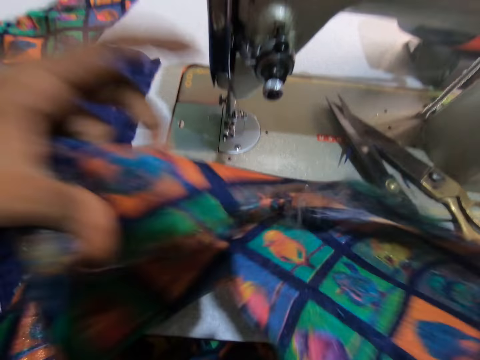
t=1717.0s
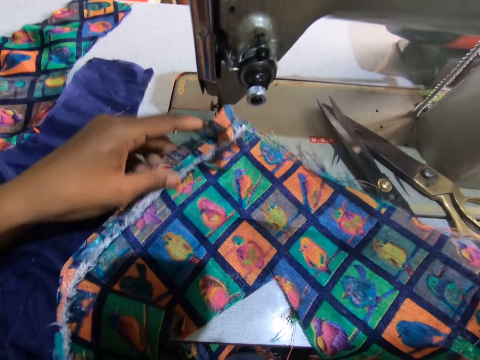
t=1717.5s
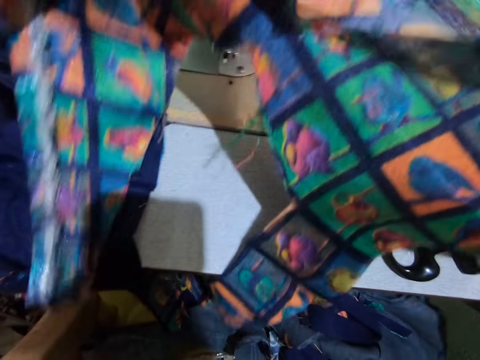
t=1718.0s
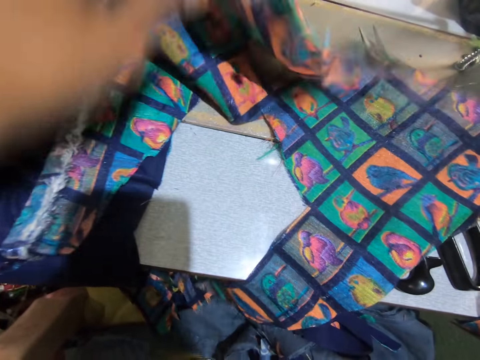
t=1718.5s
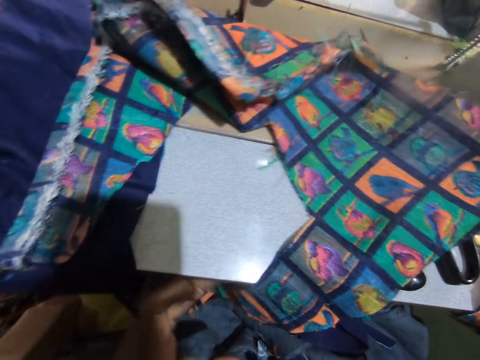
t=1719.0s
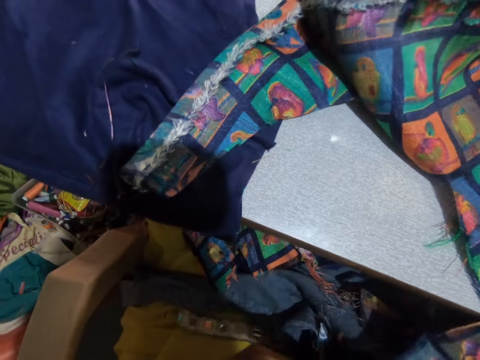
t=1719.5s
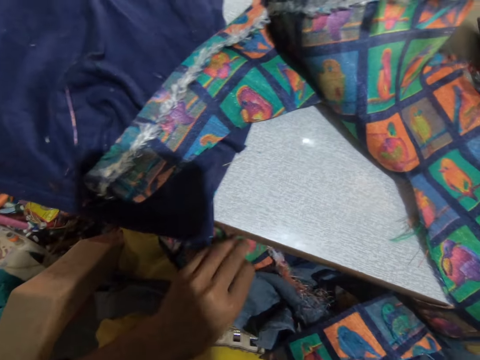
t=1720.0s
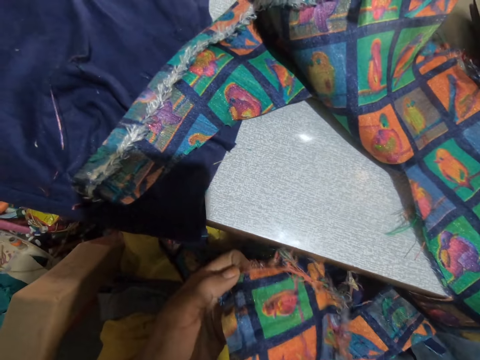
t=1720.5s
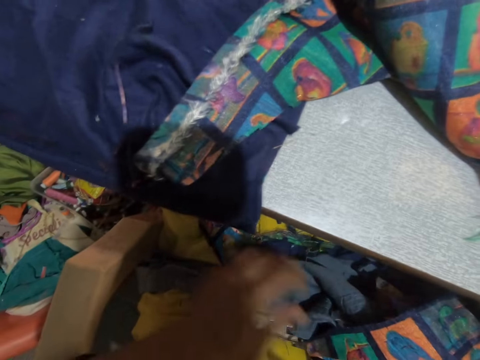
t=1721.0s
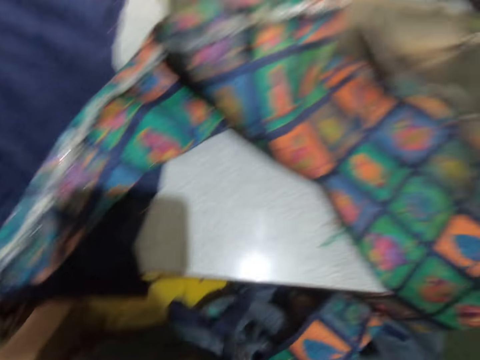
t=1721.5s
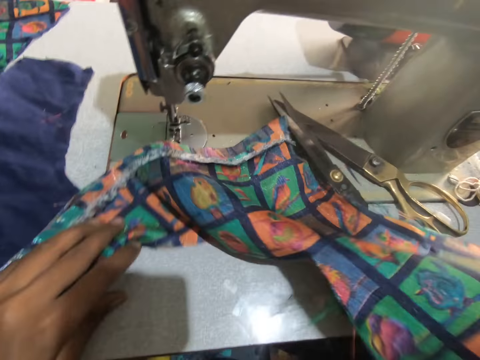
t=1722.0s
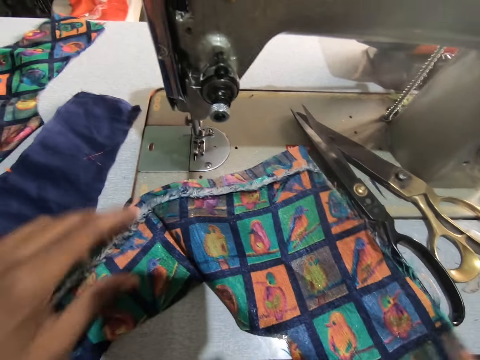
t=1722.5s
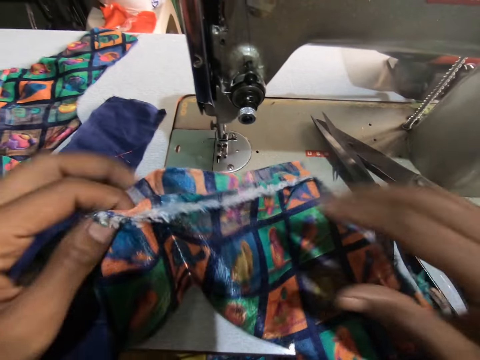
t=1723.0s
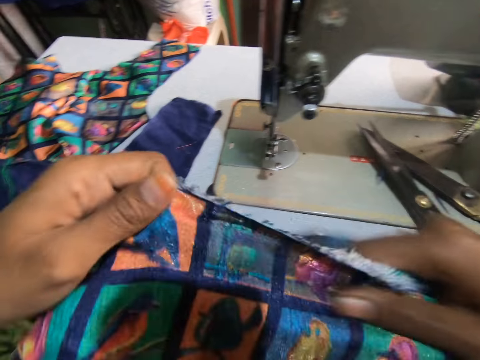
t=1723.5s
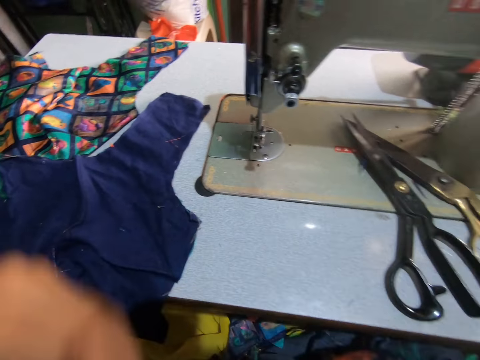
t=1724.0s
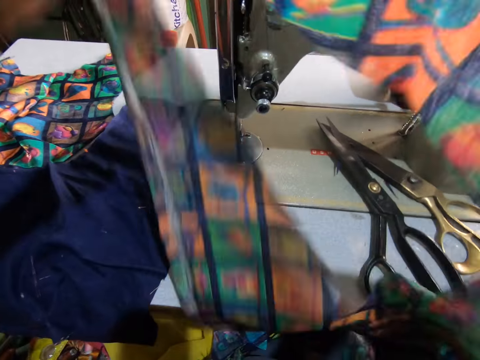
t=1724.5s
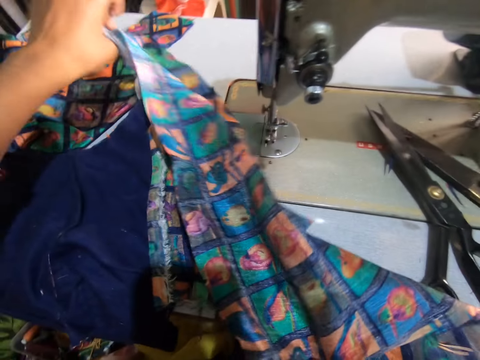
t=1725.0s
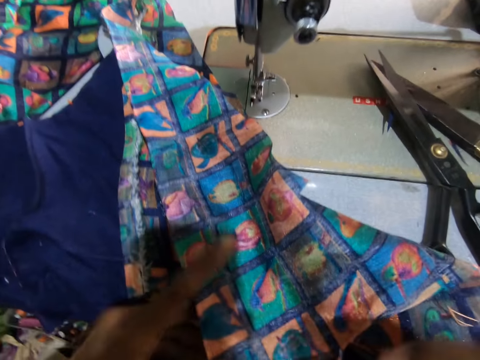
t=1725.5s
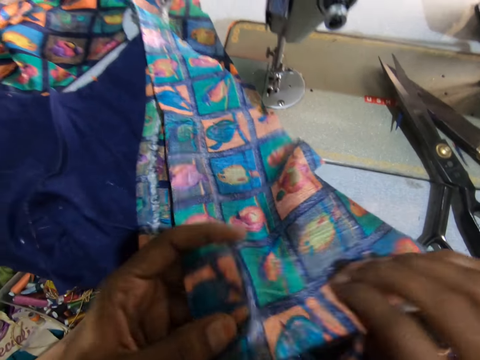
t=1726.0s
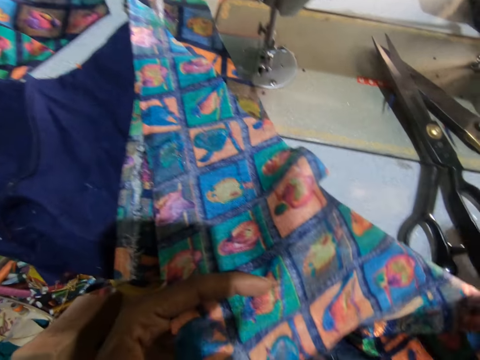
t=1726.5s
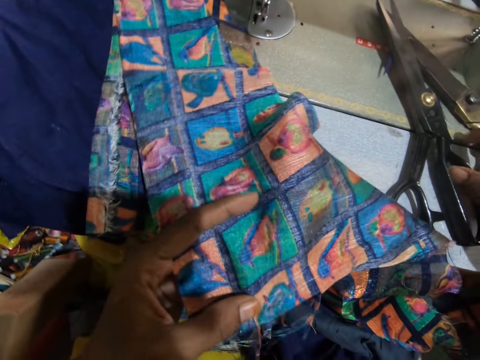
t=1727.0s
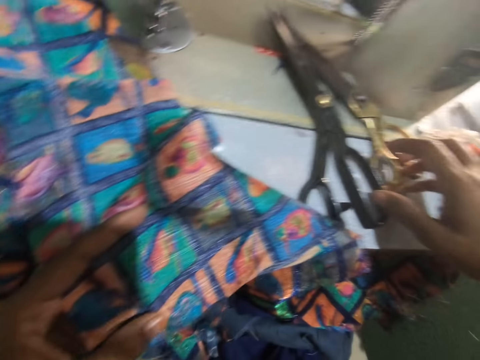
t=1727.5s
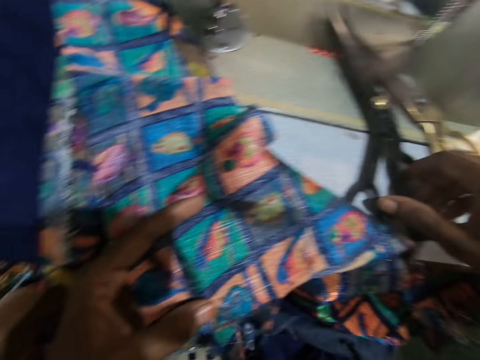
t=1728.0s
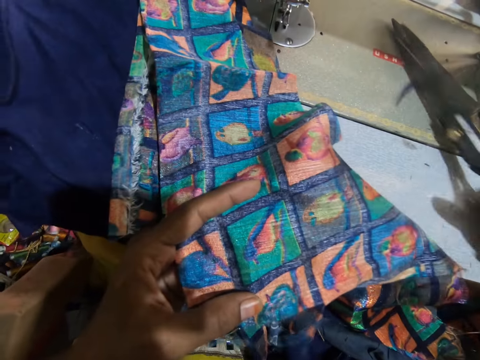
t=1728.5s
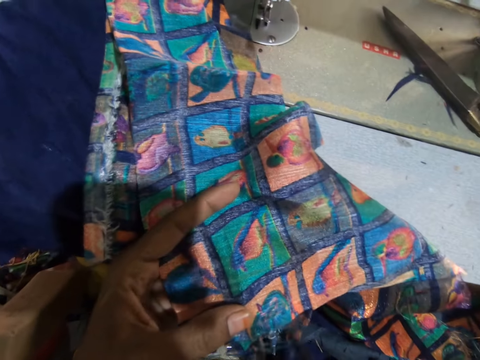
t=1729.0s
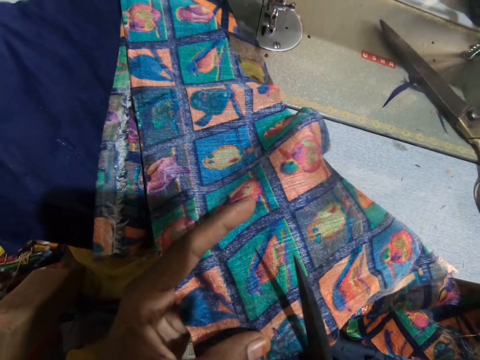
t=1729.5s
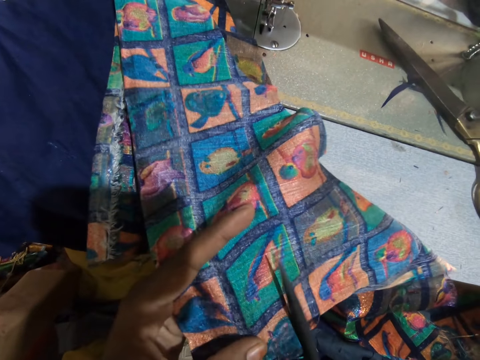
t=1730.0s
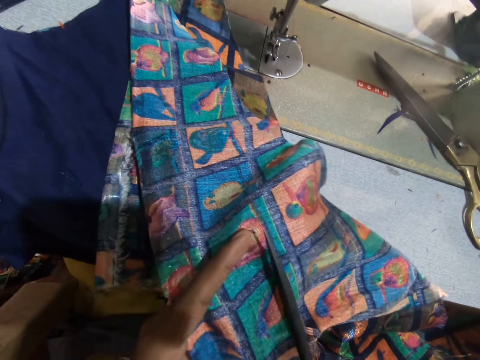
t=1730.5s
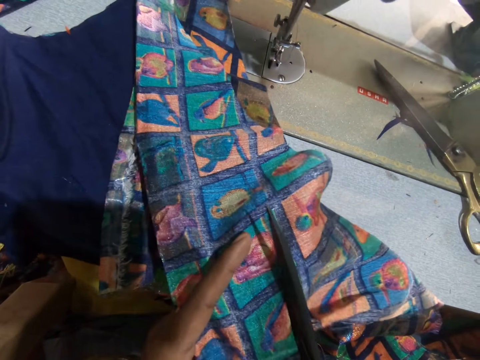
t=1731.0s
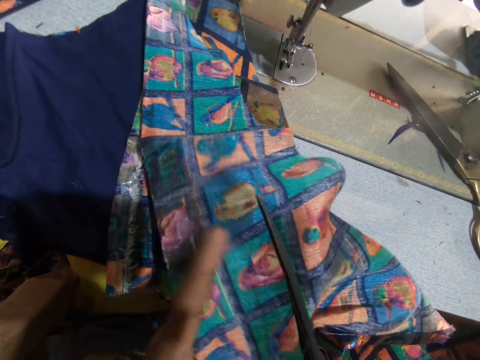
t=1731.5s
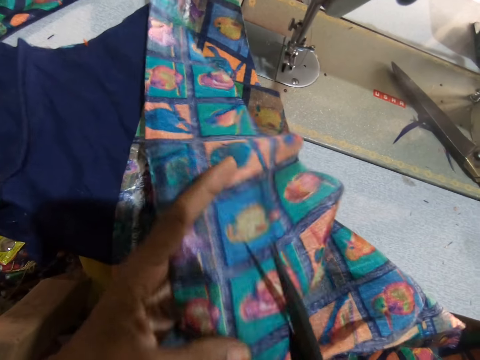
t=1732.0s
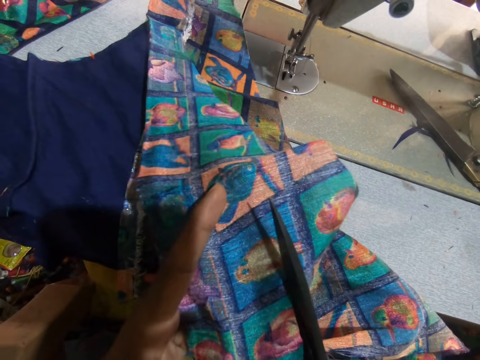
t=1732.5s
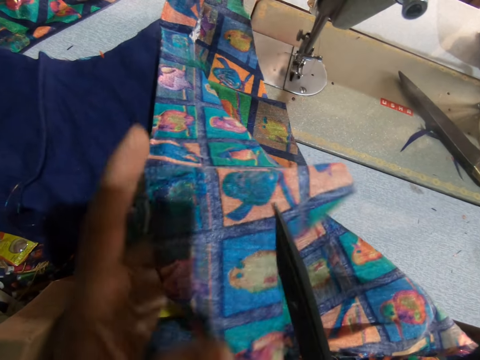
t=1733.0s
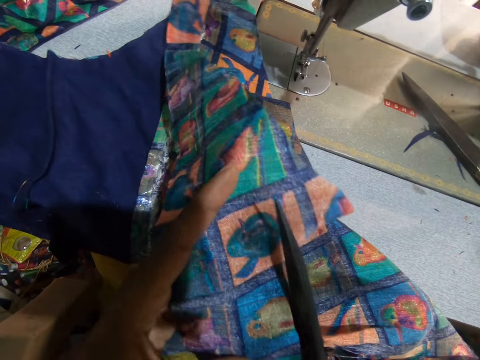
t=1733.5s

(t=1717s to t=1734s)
The camera wearer inspects the fabrics. They align the fabric. They take the scissors on the sewing machine table. They cut the fabric with the scissors. They adjust the fabric. They cut the fabric.

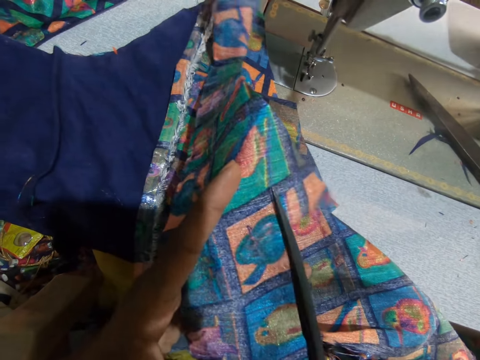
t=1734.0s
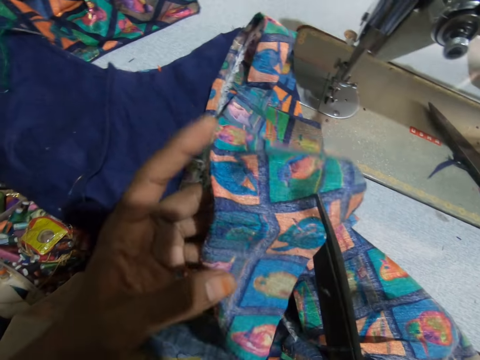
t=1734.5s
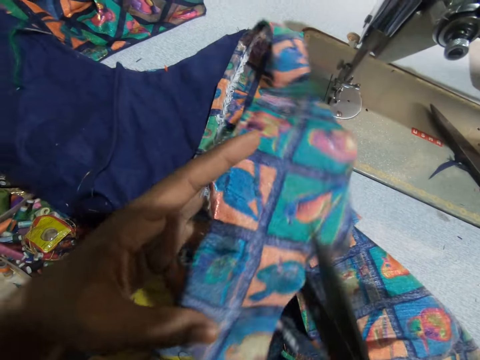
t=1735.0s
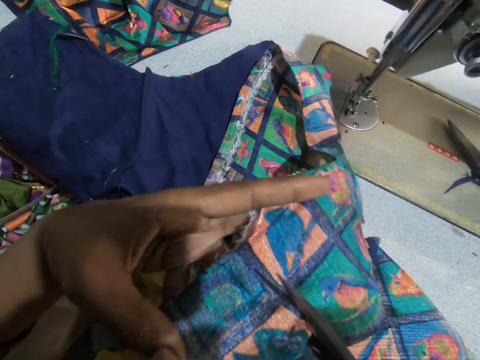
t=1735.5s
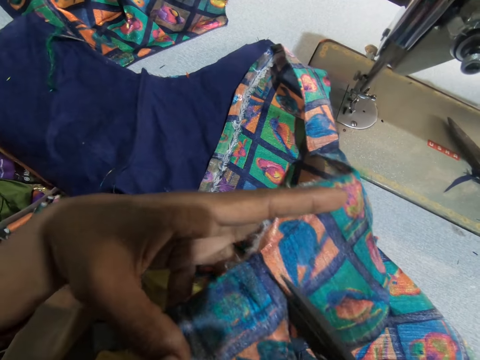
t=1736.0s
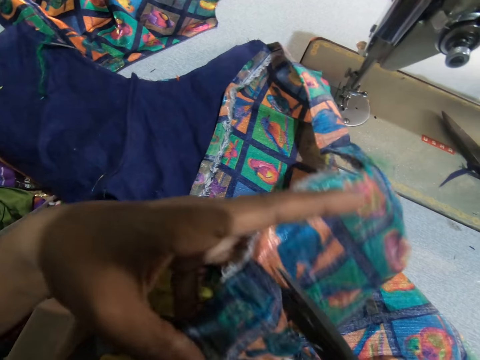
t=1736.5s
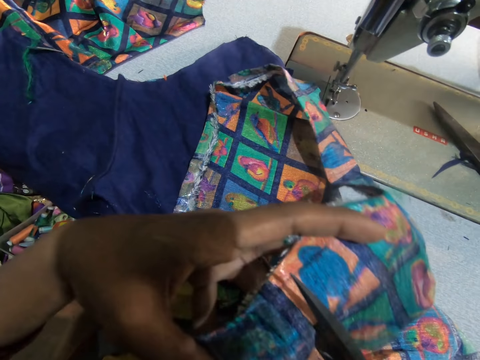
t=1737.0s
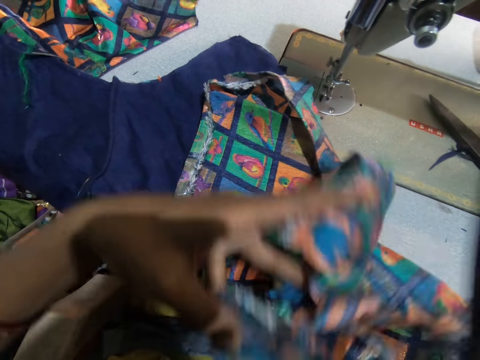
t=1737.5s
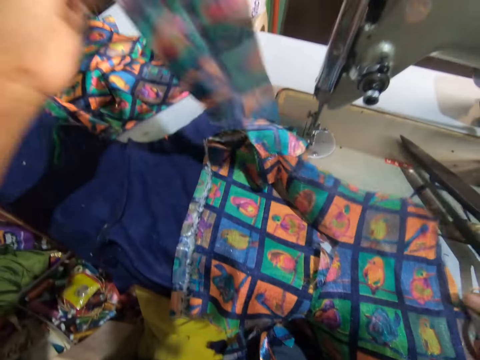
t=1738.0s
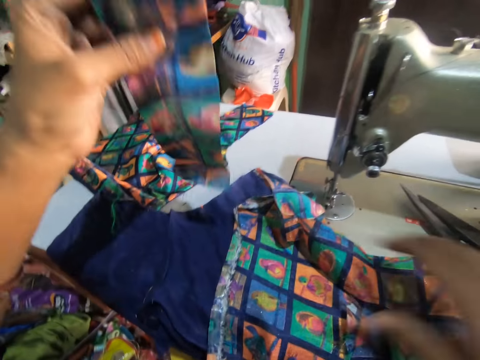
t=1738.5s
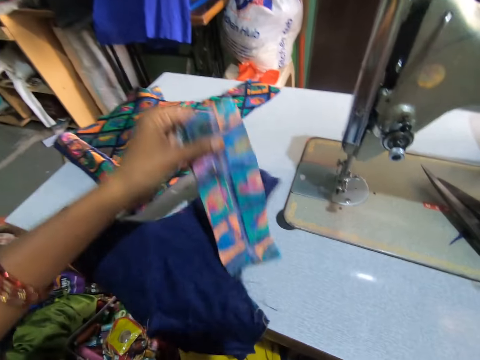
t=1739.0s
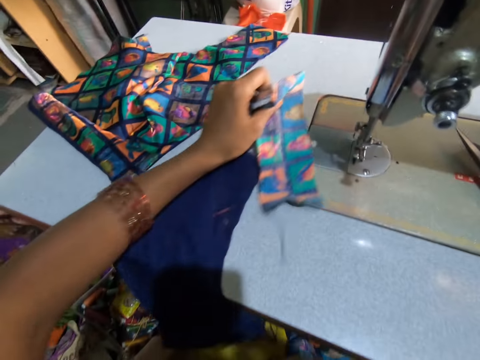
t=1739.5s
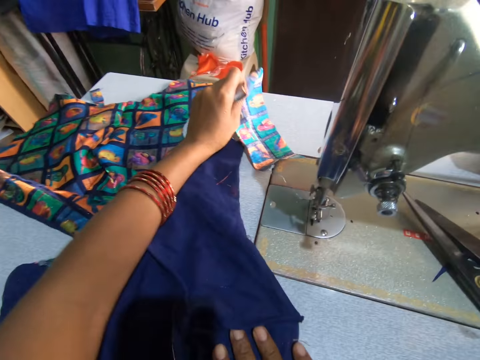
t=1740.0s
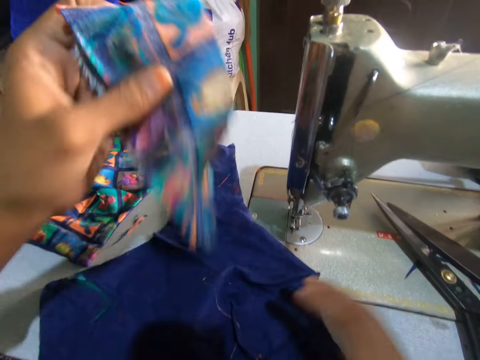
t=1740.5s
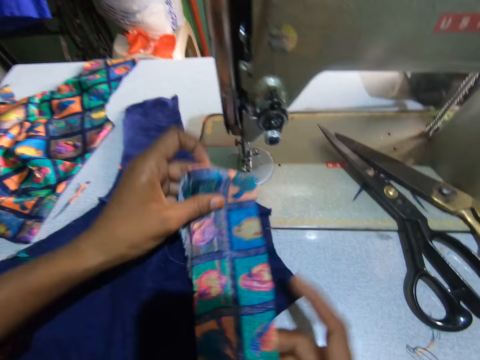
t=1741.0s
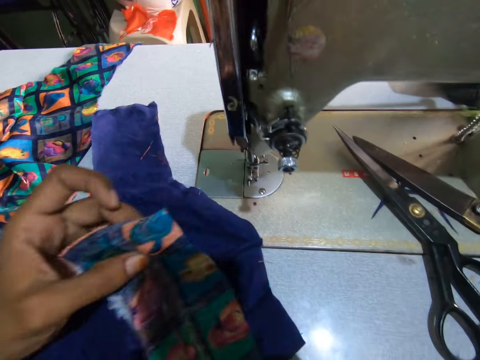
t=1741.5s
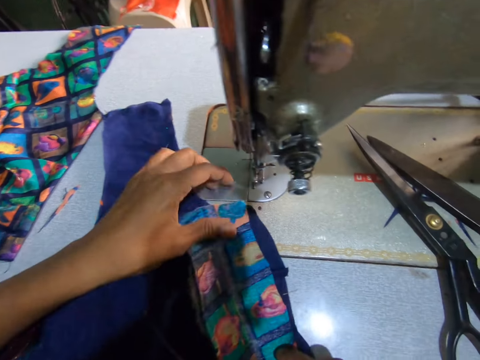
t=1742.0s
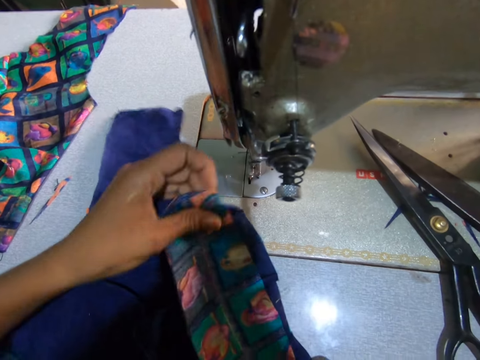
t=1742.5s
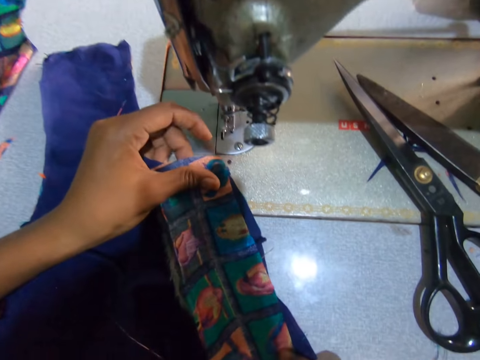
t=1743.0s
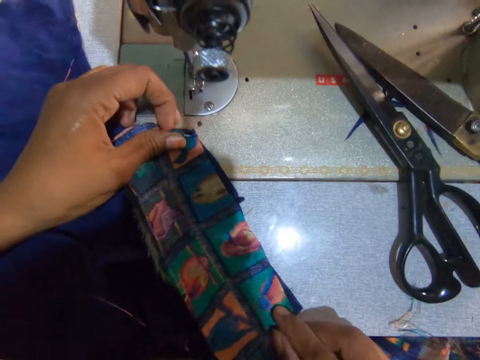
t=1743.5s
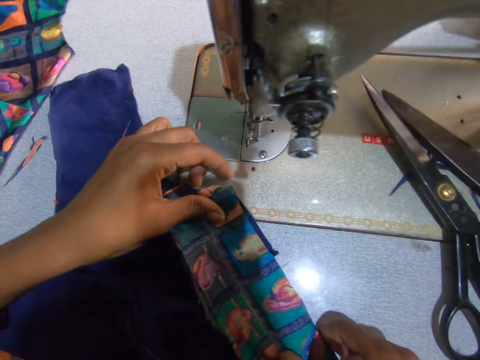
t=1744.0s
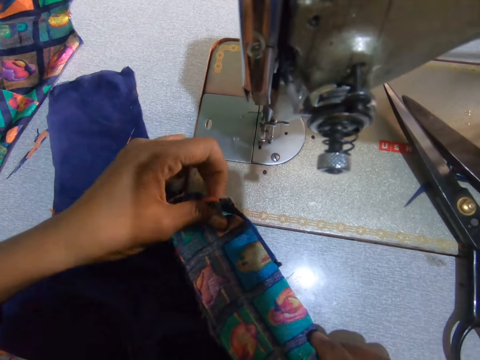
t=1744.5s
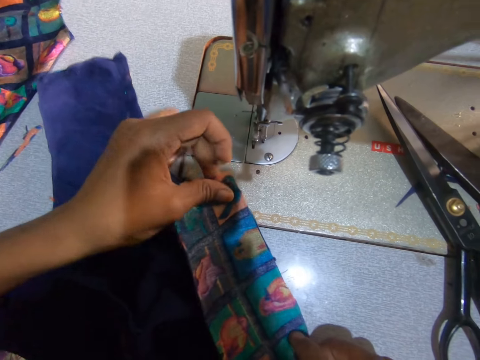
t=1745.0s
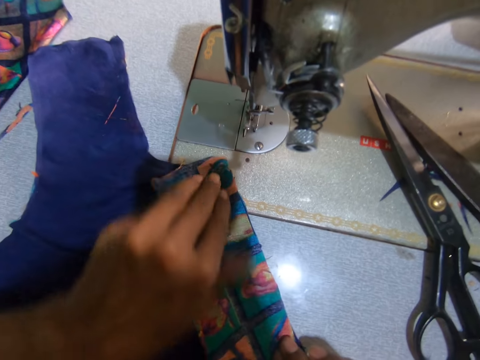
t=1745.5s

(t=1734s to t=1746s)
The camera wearer adjusts the fabric. They cut the fabric. They lift the fabric. They place the scissors on the table. They drop the fabric on the thigh. They pull a fabric. They align the fabrics. They place the small piece of fabric on a blue fabric.
